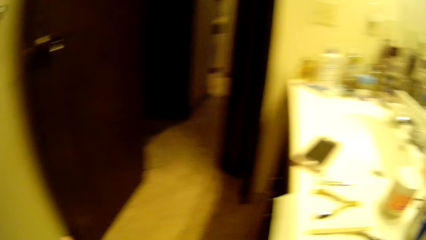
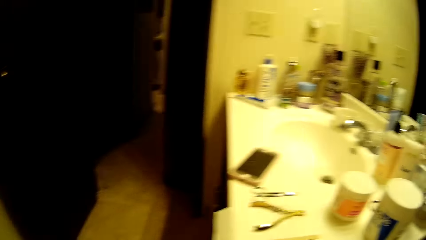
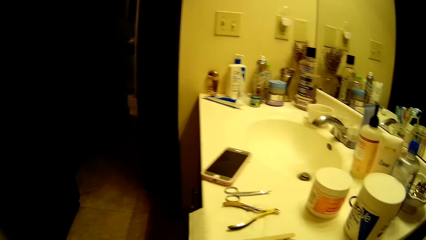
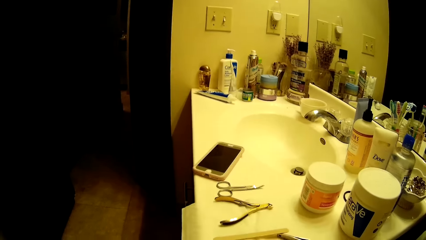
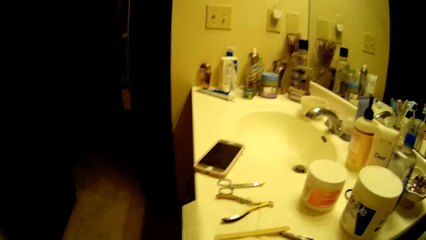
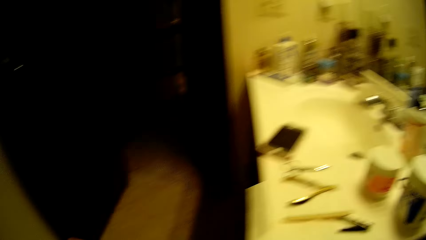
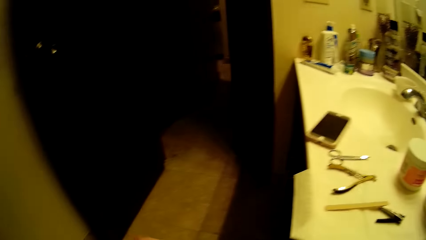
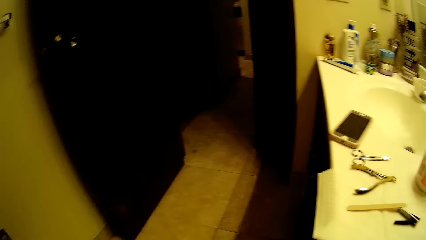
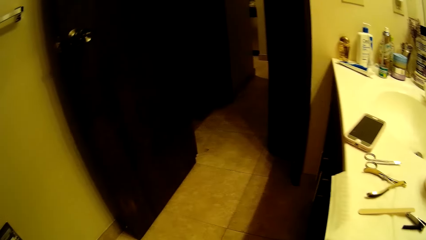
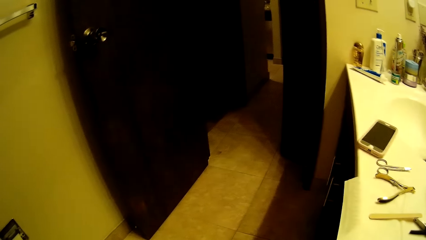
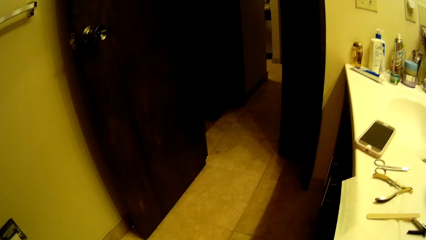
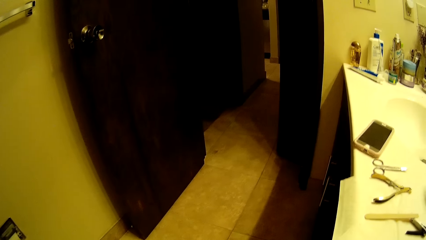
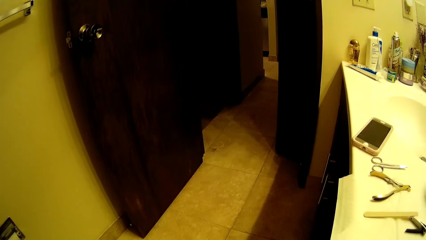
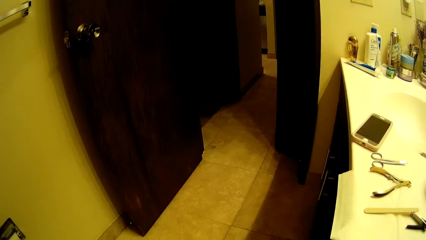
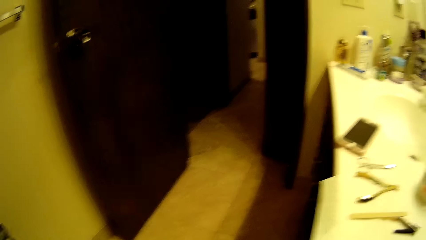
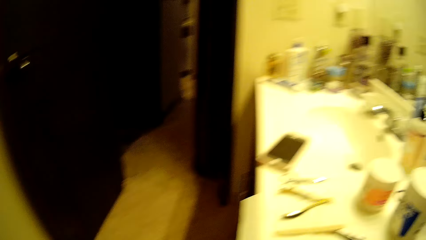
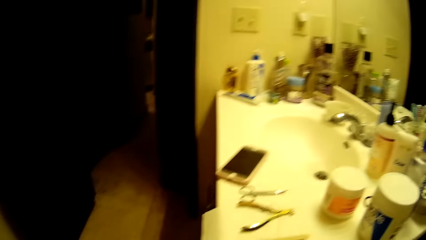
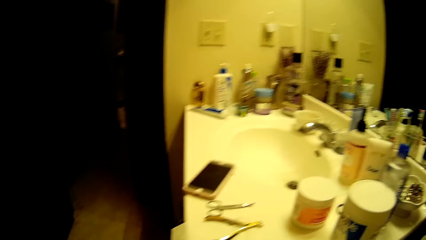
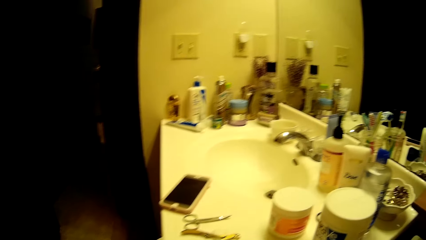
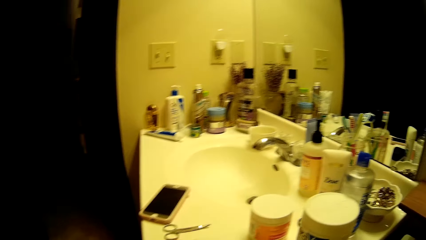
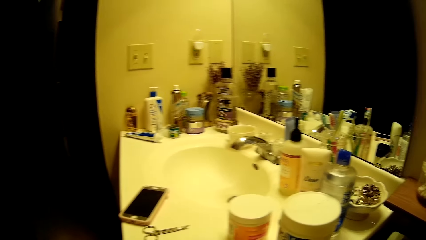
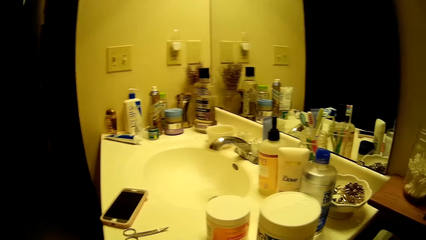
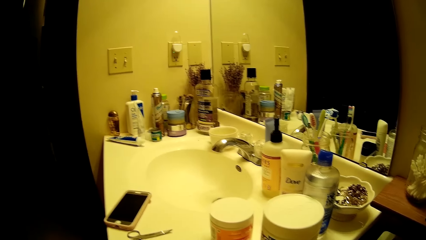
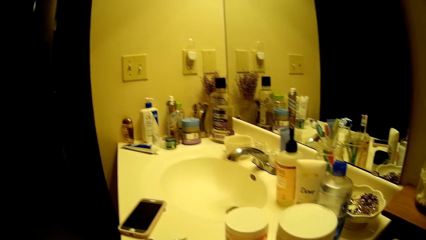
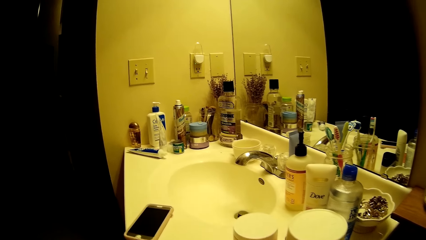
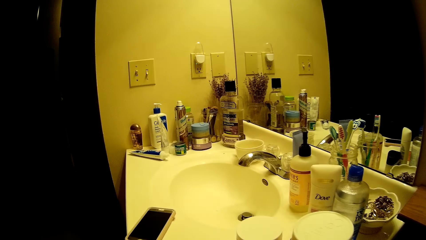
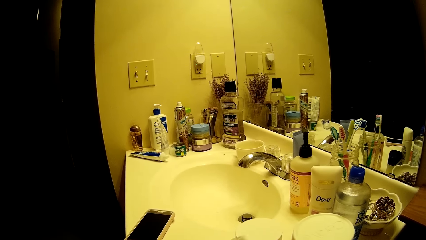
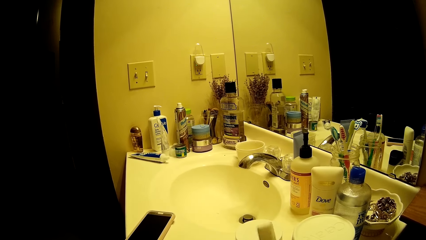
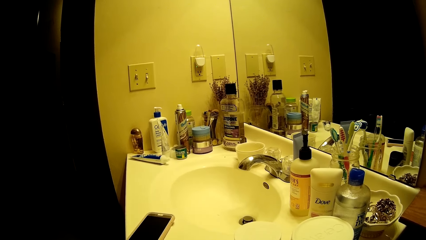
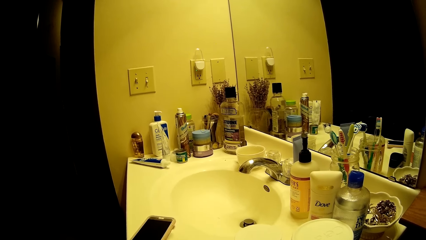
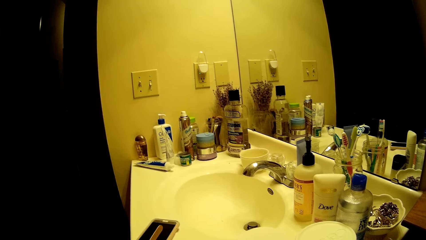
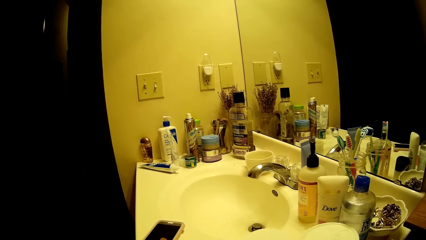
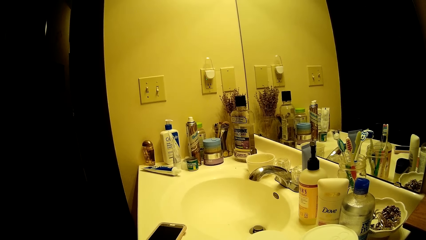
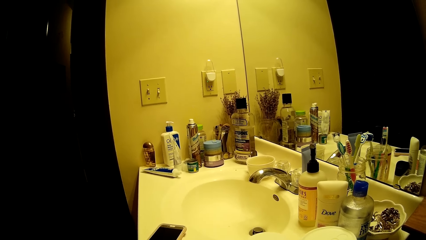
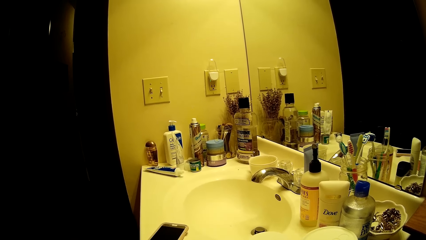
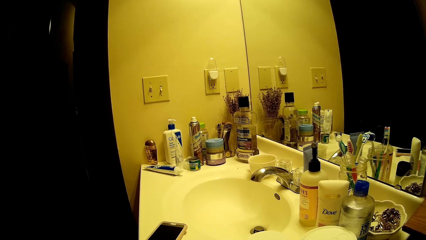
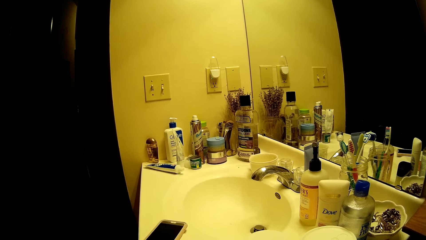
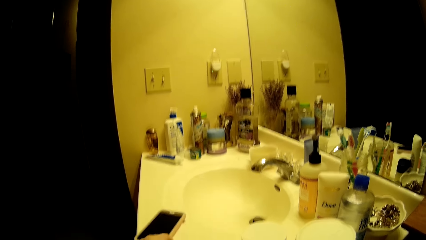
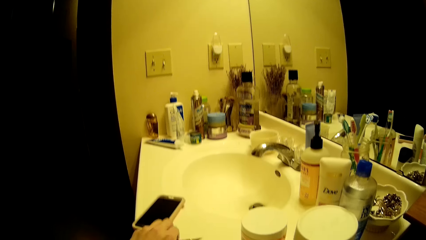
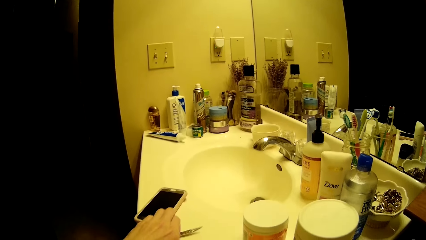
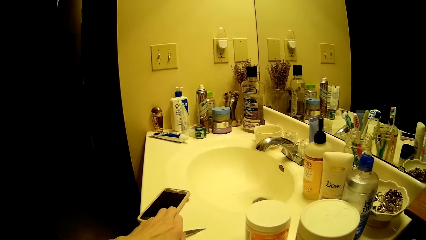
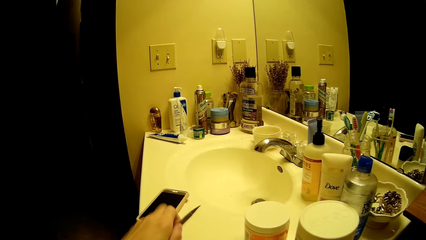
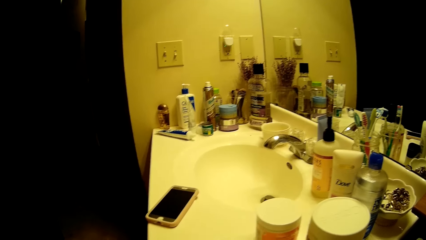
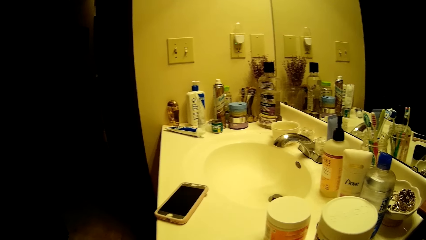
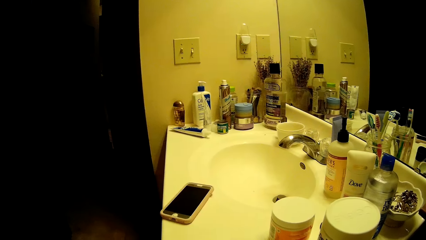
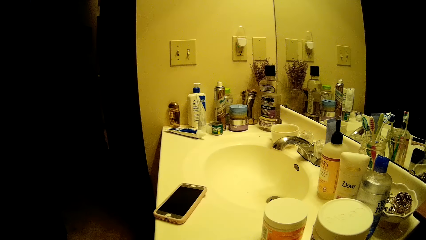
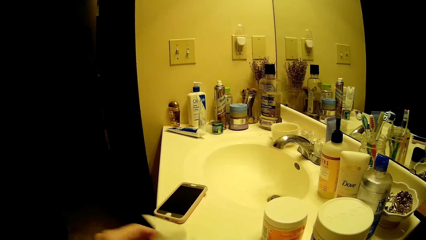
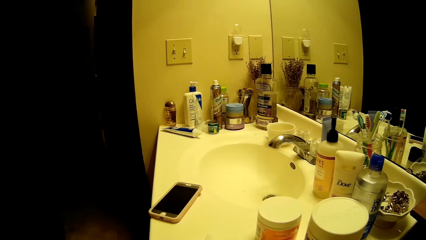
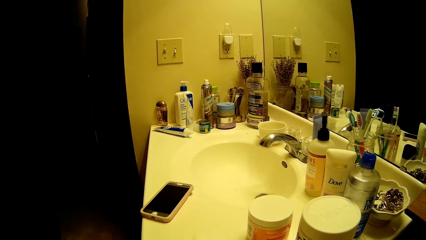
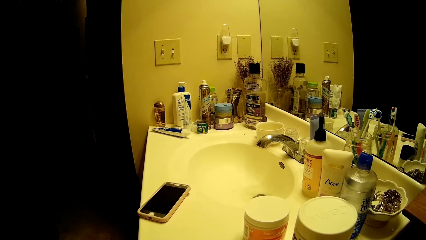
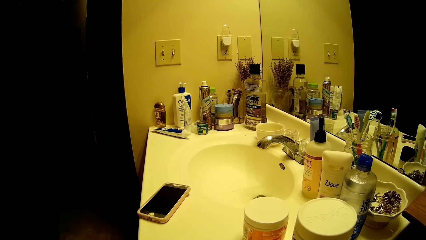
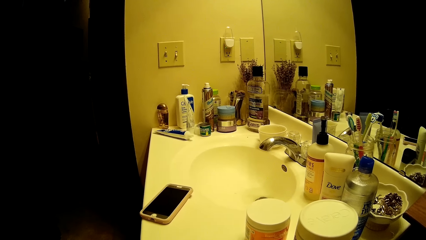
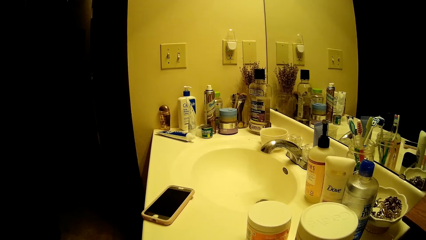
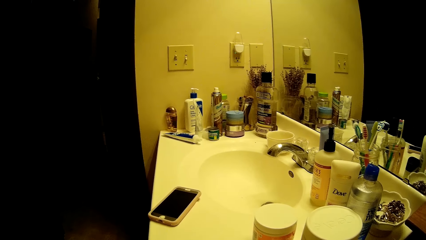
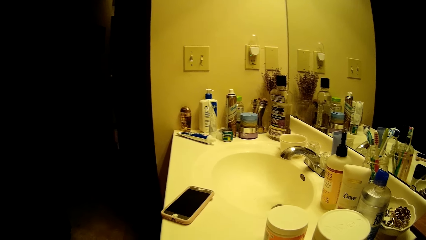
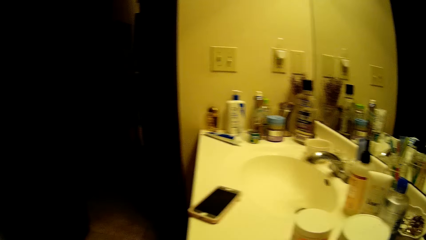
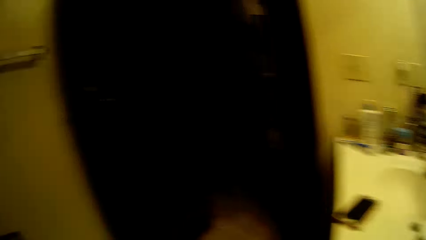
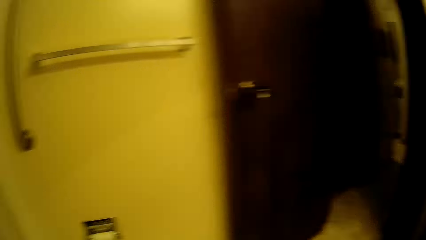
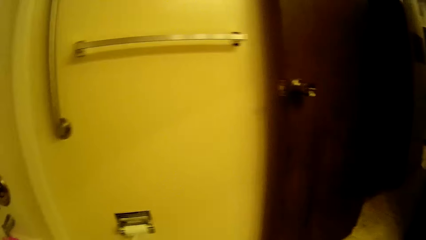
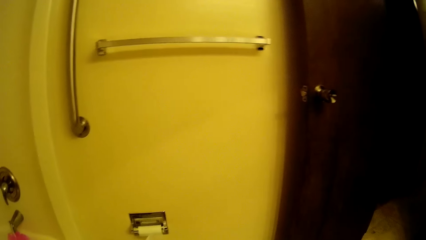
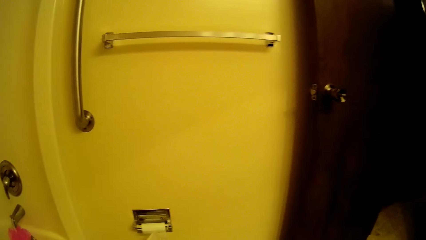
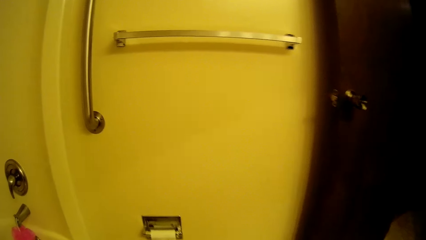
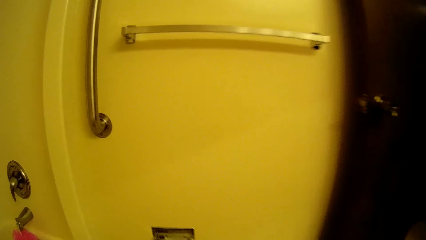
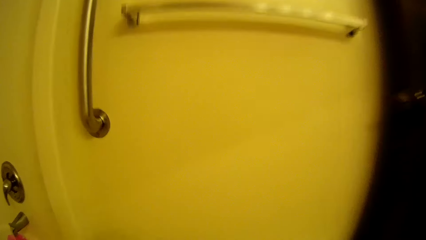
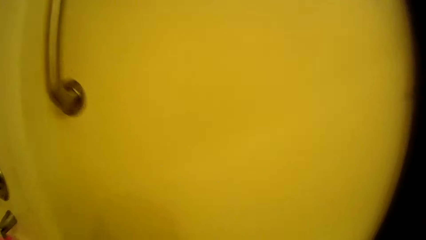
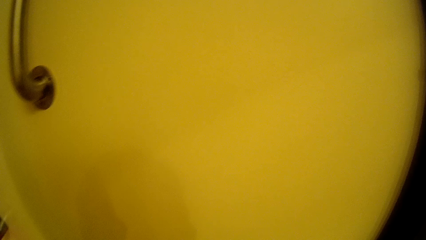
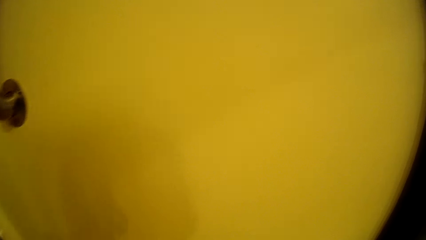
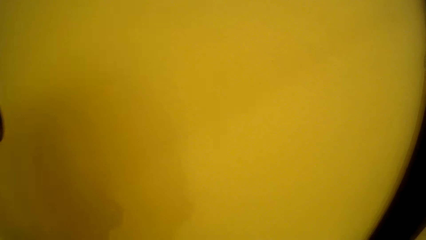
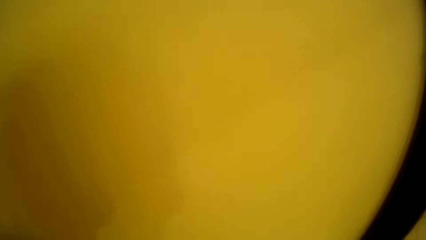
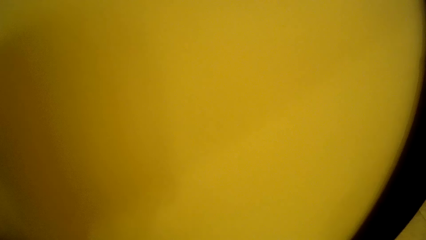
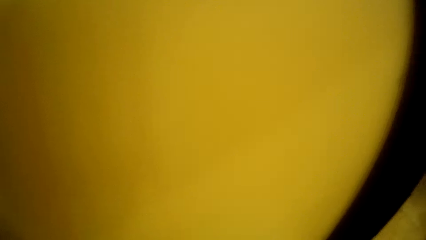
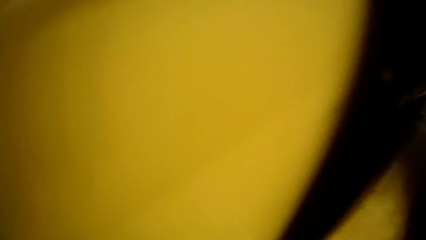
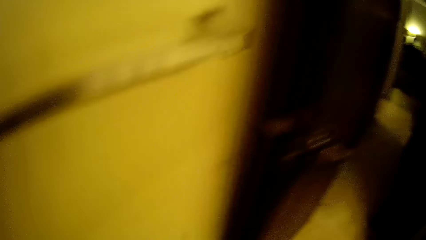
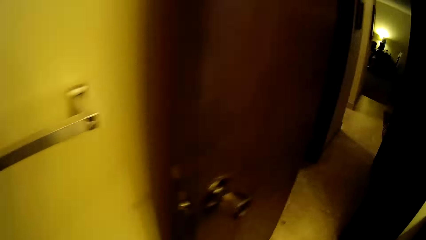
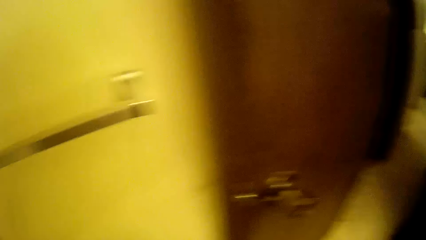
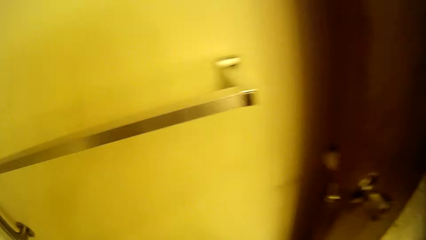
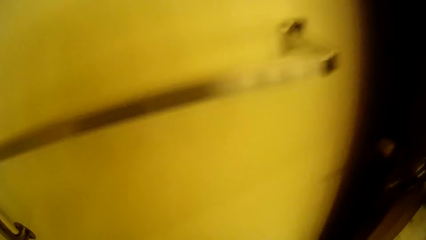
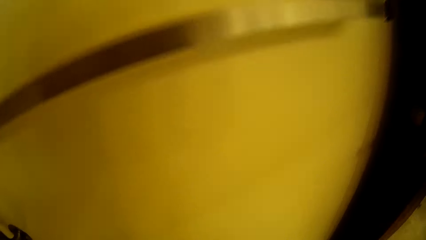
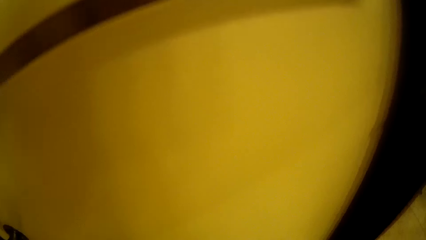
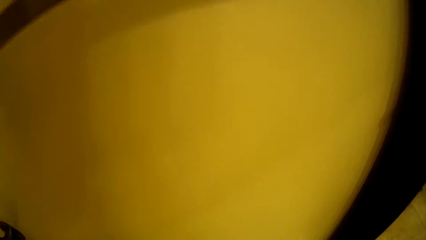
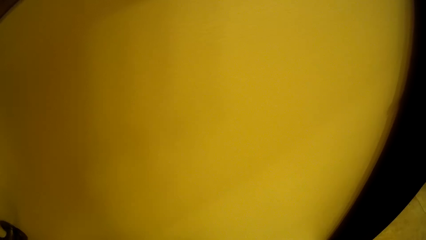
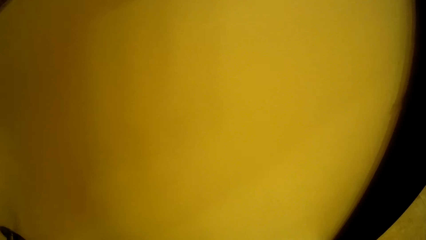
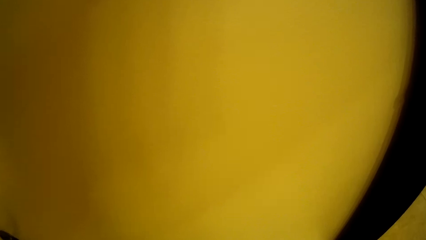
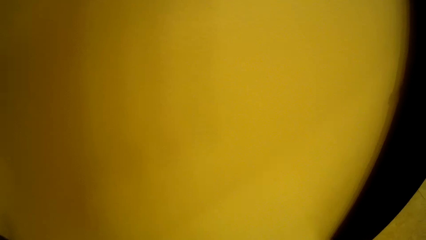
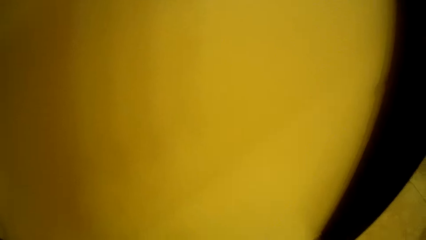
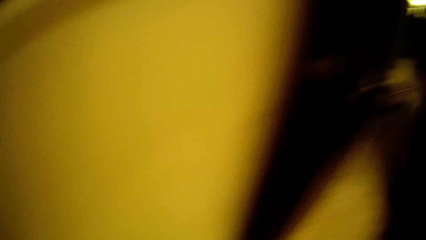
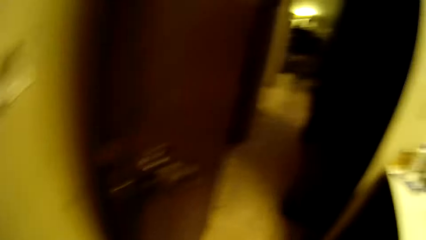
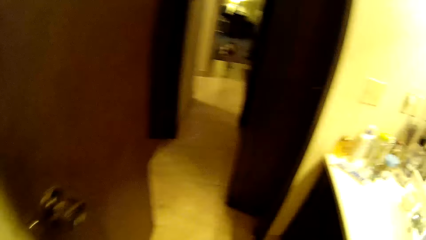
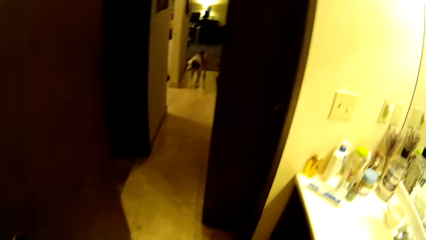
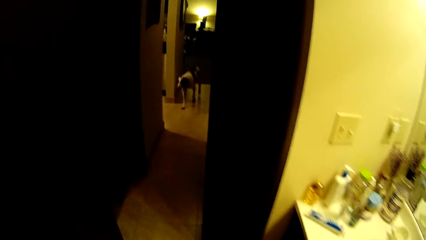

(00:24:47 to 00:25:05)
The camera wearer looks at the sink. She picks up the hair scissors on the sink with her left hand. She looks at the bath area.
